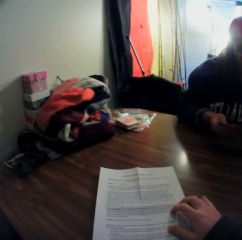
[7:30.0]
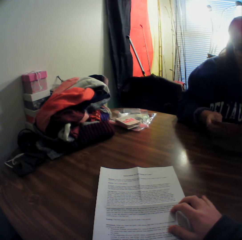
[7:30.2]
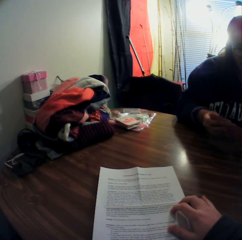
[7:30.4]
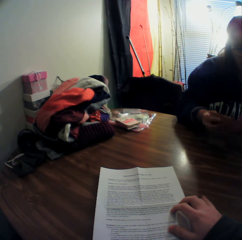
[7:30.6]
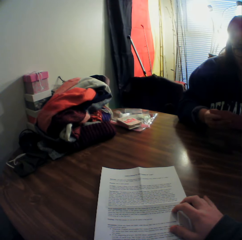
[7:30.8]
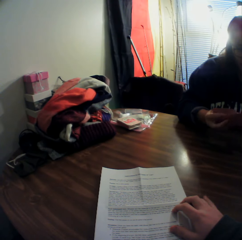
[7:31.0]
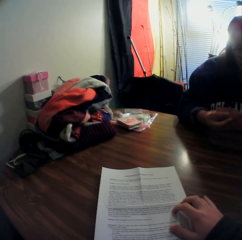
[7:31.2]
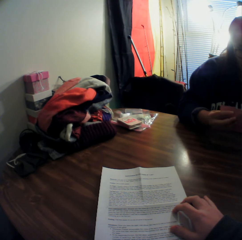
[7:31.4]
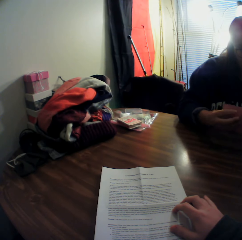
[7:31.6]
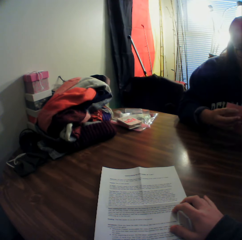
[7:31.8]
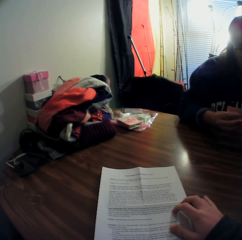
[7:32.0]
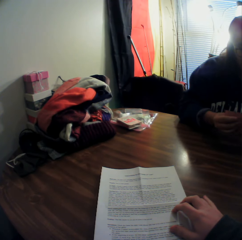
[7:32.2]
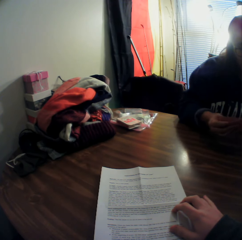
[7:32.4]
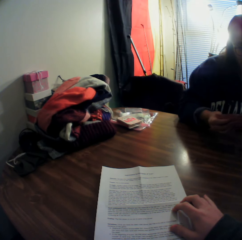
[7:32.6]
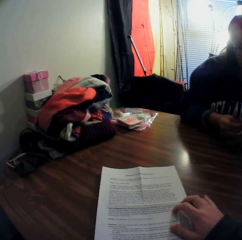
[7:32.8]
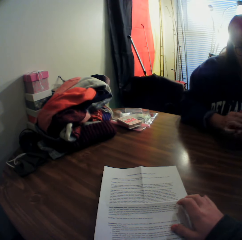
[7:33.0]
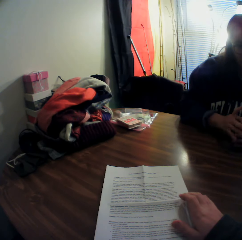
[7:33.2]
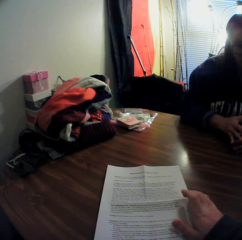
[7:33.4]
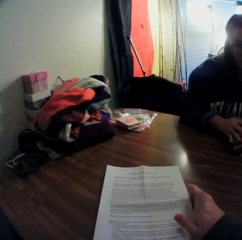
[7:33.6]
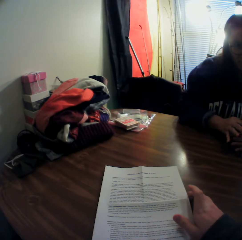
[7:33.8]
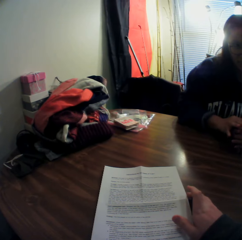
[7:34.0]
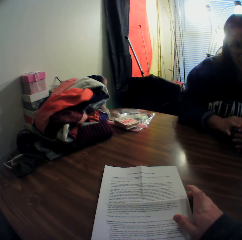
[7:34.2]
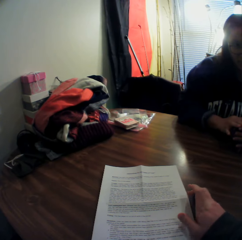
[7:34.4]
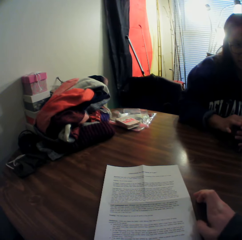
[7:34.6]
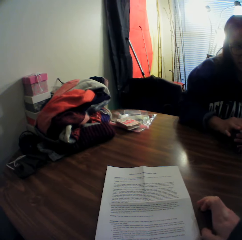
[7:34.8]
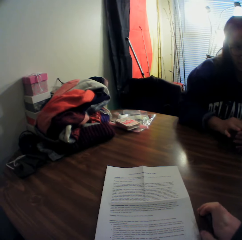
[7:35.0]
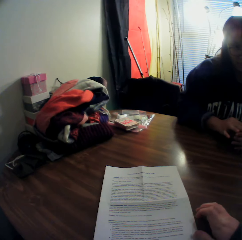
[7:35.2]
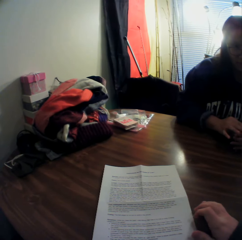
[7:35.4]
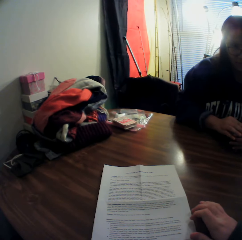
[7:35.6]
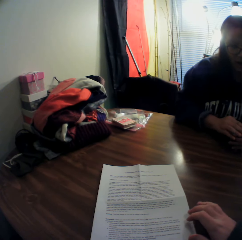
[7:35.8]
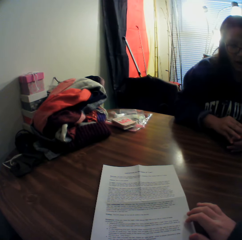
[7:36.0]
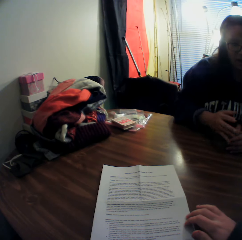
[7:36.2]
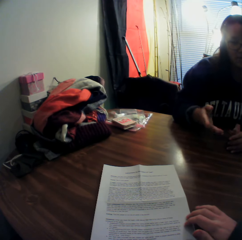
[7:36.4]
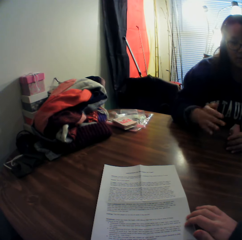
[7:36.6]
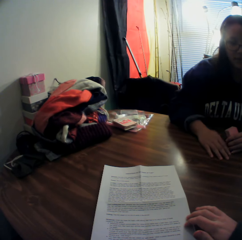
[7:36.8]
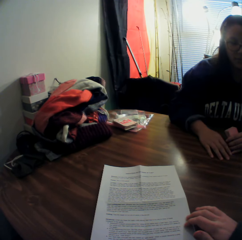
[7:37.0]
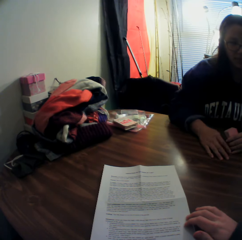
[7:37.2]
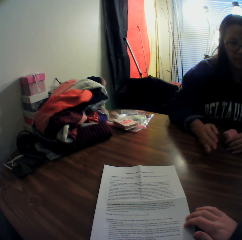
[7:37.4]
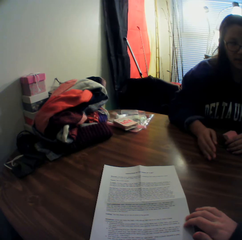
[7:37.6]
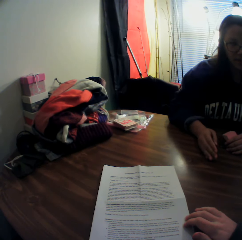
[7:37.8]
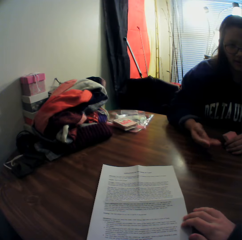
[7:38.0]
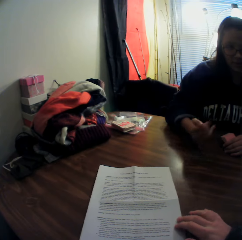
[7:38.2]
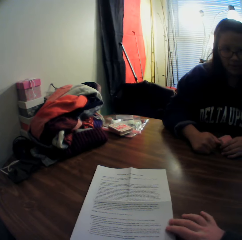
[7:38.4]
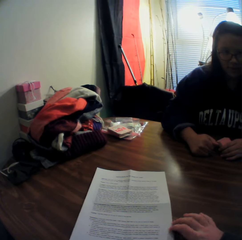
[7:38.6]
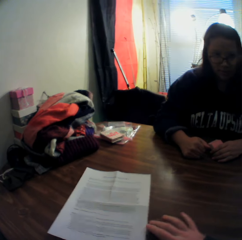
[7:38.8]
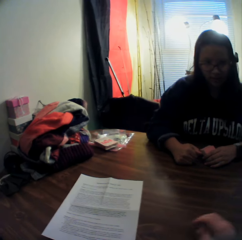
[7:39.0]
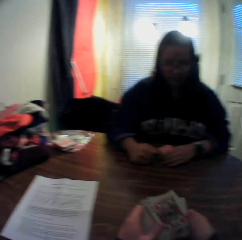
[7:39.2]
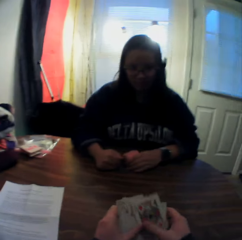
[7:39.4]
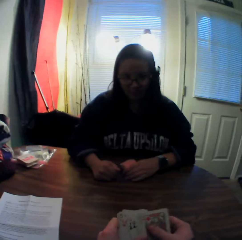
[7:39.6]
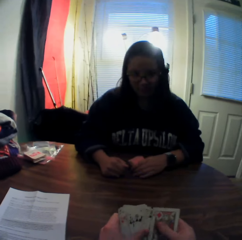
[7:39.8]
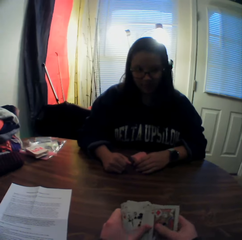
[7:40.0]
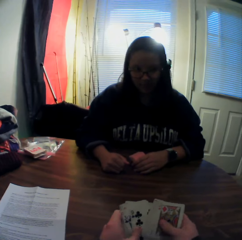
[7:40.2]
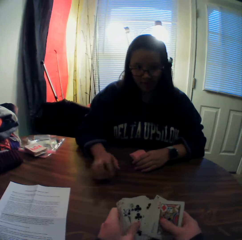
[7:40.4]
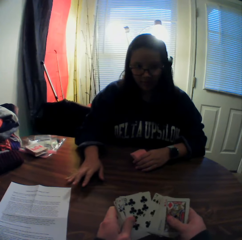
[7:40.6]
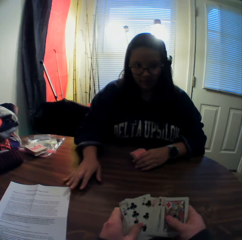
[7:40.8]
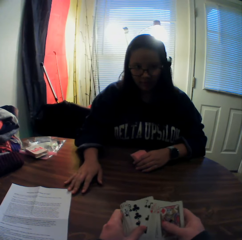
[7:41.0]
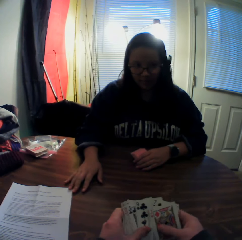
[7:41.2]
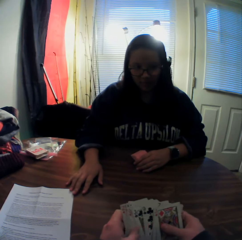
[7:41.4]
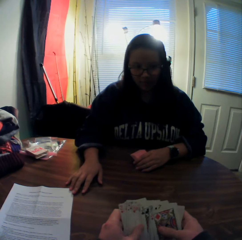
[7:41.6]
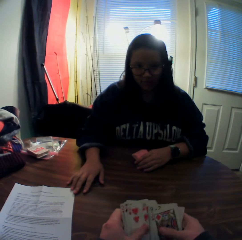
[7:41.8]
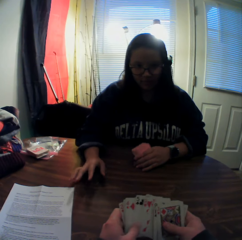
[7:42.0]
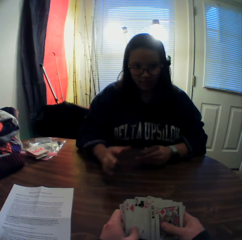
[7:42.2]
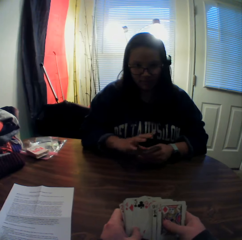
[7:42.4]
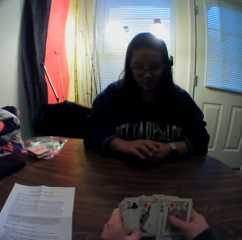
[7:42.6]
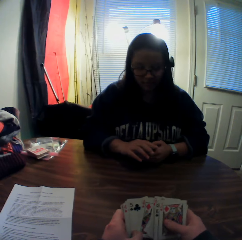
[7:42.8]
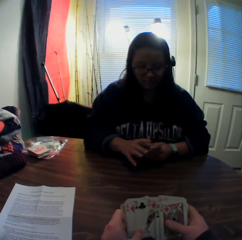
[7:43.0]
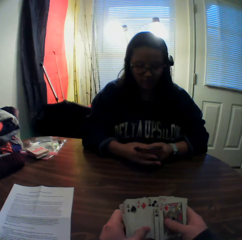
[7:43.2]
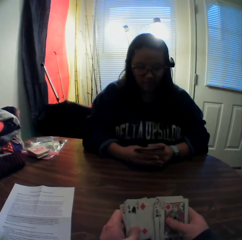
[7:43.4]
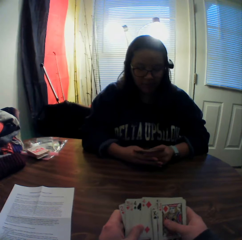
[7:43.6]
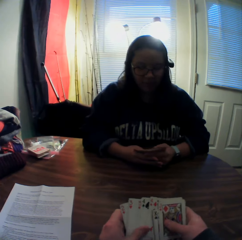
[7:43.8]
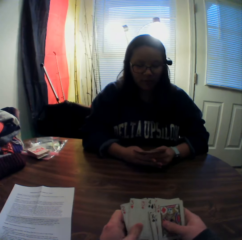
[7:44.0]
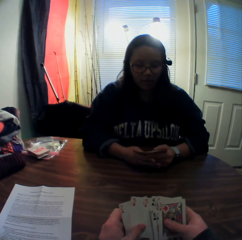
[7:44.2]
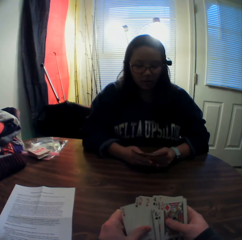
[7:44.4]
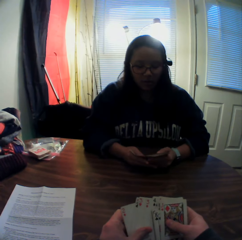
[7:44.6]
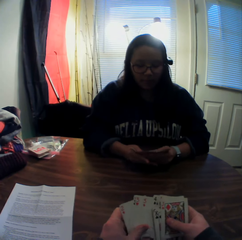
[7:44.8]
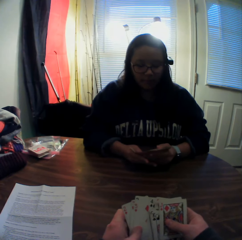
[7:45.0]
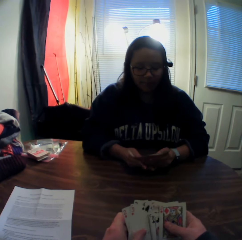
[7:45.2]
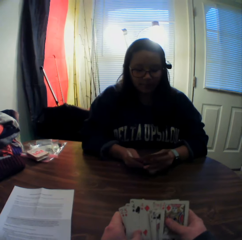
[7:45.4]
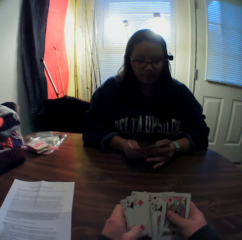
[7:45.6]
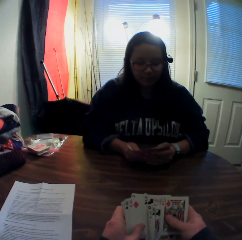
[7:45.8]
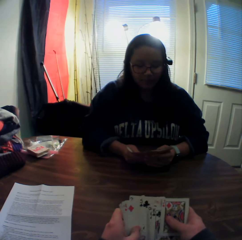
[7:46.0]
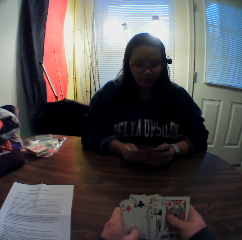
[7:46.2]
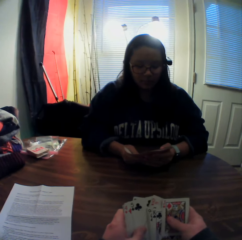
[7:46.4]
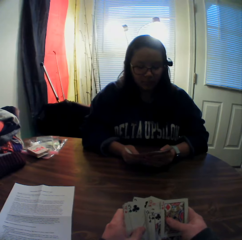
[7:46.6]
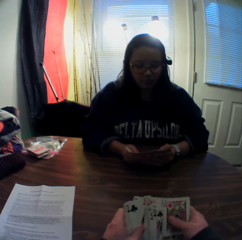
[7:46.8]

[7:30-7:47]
The camera wearer moves the sheet of paper on the table aside with his right hand. He stares at a woman. He flips through the stack of cards in his hands. The woman touches the sheet of paper on the table with her right hand. The camera wearer inspects the cards in his hands. The woman flips through the stack of cards in her hands.

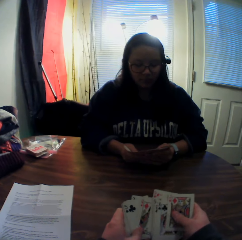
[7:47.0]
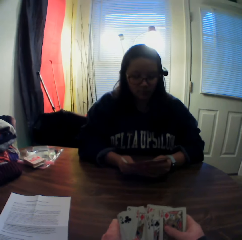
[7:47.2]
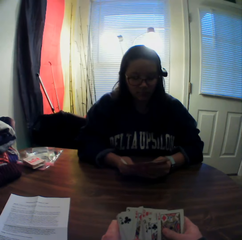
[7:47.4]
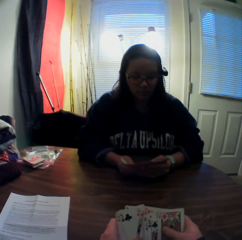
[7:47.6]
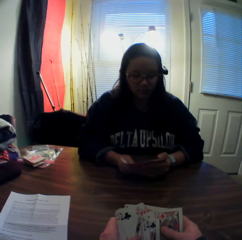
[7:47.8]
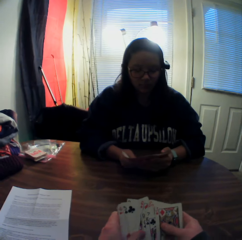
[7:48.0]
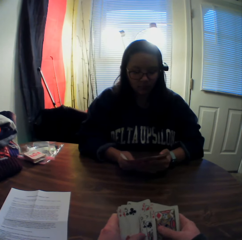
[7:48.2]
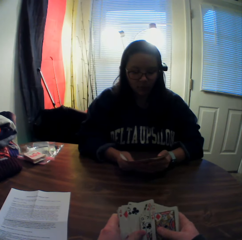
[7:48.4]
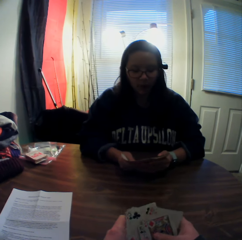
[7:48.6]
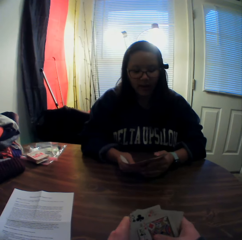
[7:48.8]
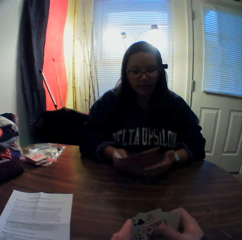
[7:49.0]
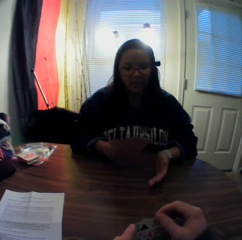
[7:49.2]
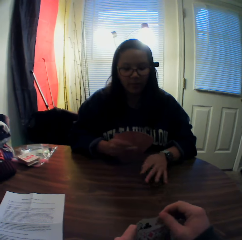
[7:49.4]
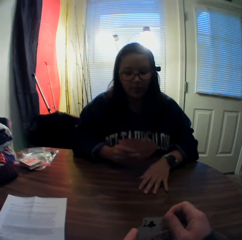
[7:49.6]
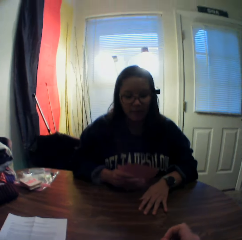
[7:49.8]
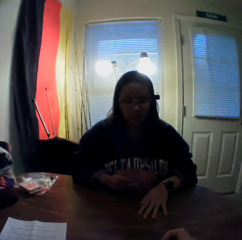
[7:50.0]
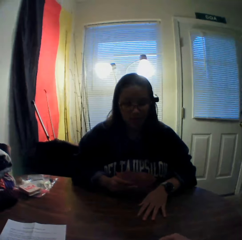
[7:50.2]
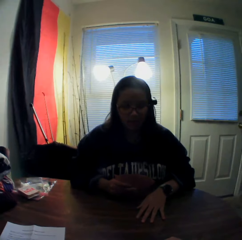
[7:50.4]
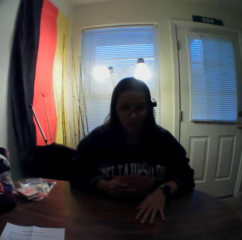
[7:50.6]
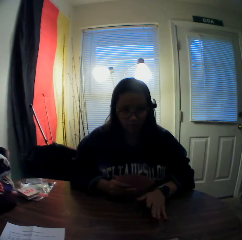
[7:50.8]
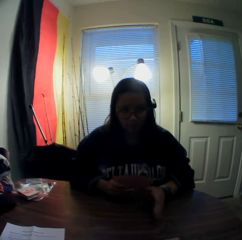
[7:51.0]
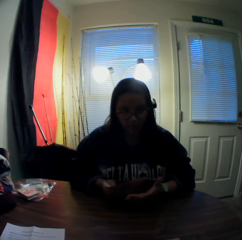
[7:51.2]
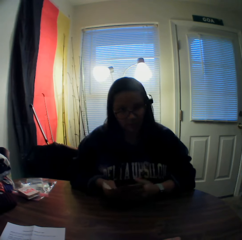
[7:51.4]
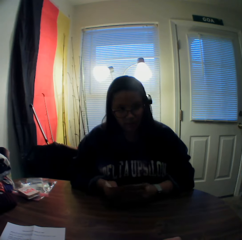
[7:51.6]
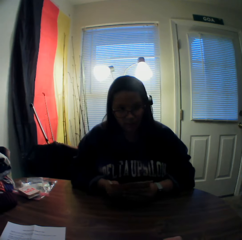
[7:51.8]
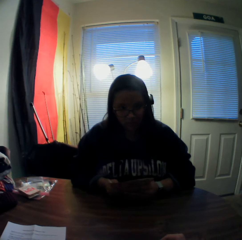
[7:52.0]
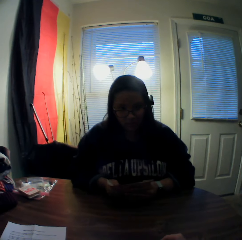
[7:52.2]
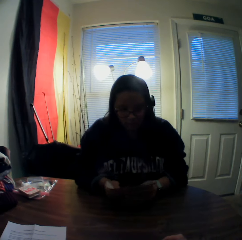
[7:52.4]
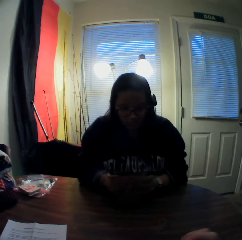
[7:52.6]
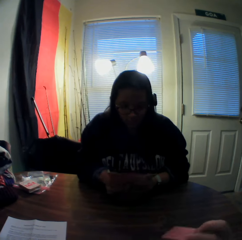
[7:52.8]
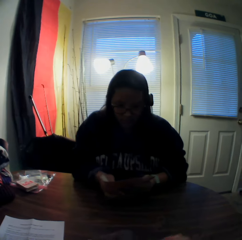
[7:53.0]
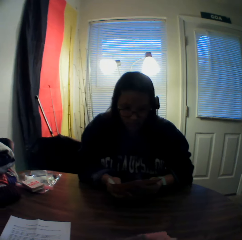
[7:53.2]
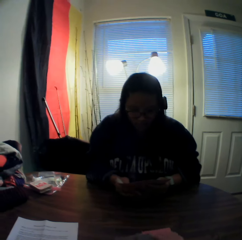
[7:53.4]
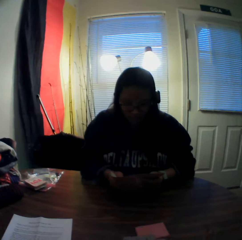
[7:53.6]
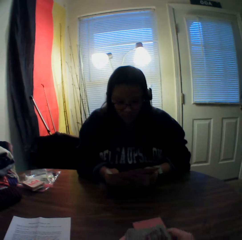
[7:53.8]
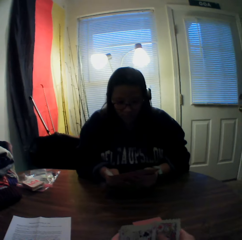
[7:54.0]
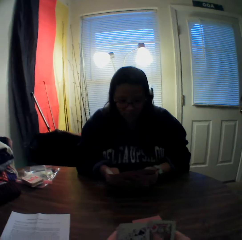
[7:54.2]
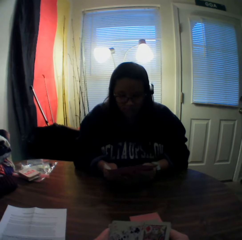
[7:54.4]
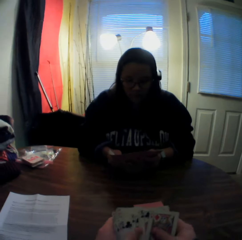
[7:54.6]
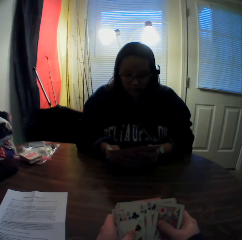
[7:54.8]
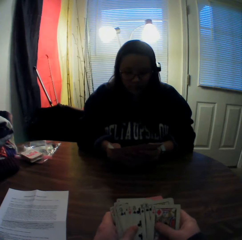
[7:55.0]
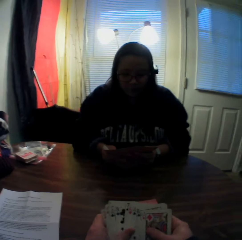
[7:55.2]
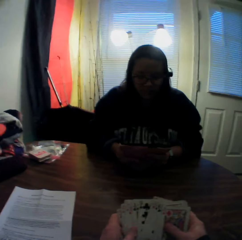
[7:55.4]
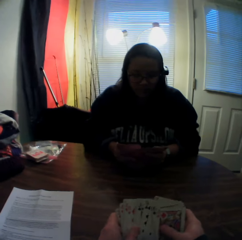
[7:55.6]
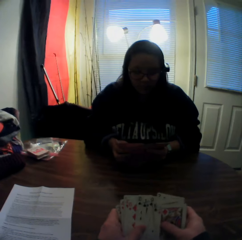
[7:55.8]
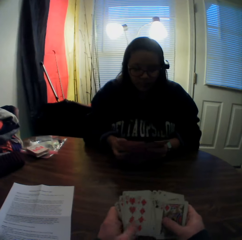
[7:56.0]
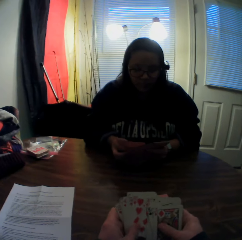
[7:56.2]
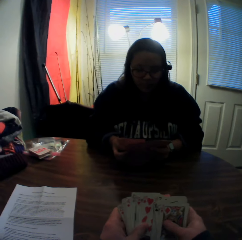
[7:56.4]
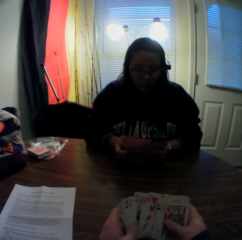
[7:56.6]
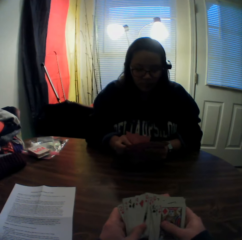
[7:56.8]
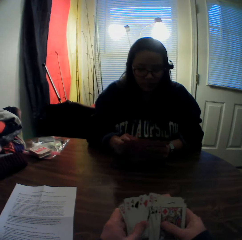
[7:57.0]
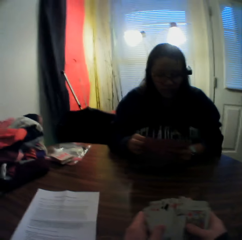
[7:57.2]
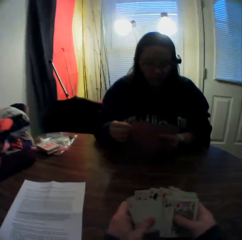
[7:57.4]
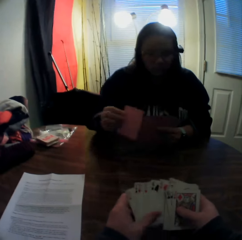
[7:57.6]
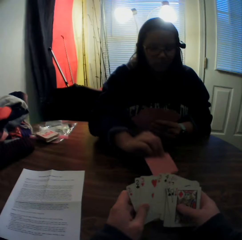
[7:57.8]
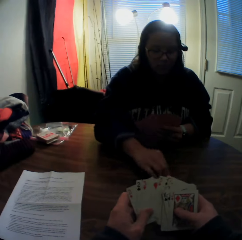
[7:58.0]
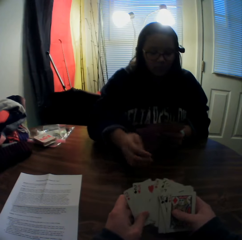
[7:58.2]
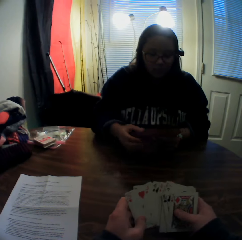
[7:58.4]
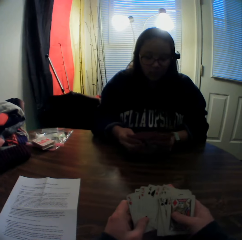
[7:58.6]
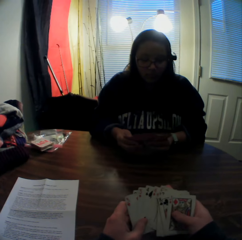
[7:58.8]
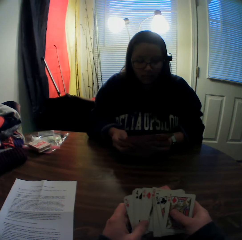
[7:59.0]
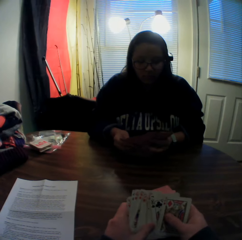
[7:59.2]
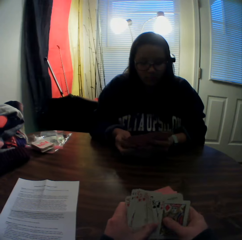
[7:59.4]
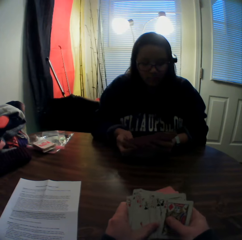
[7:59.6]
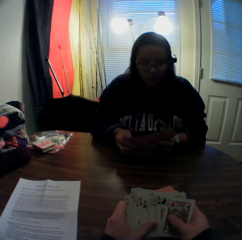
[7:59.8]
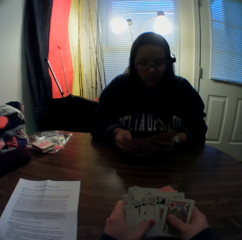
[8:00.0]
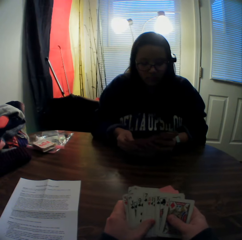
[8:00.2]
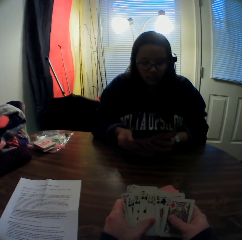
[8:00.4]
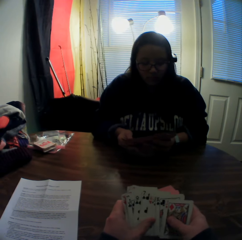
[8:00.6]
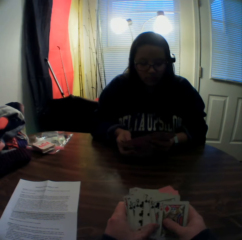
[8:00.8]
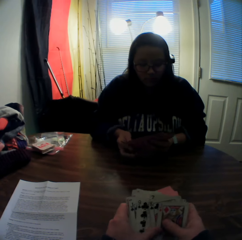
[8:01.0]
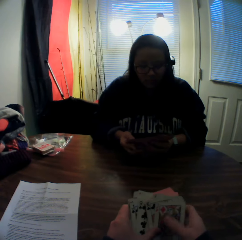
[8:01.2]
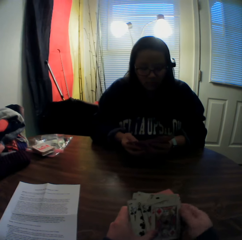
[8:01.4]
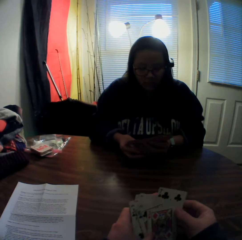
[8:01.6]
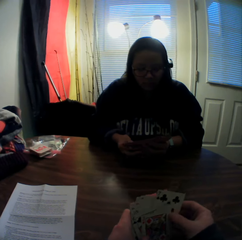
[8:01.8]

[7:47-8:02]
The camera wearer picks up a card from the stack of cards in his hands with his right hand. He stares at a woman. He places the card onto the table. He flips through the stack of cards in his hands and inspects the cards in his hands. The woman picks up a card from the stack of cards in her hands with her right hand. She places the card onto the card on the table. She flips through the stack of cards in her hands. The camera wearer inspects the cards in his hands.
